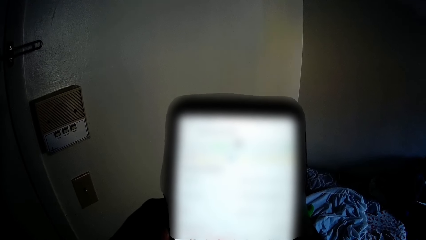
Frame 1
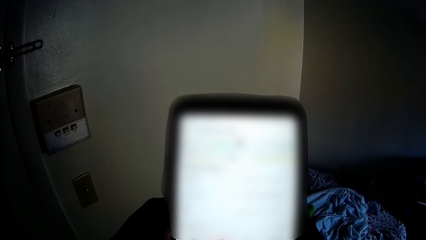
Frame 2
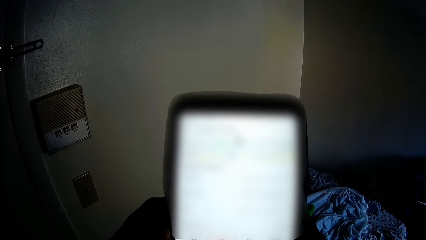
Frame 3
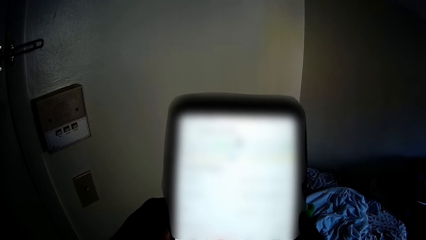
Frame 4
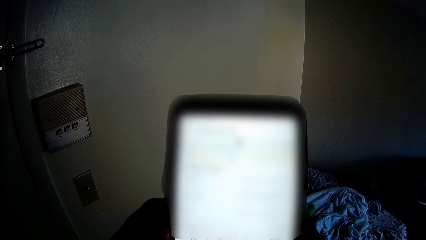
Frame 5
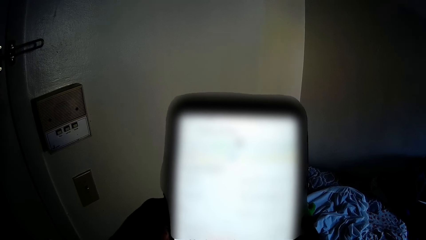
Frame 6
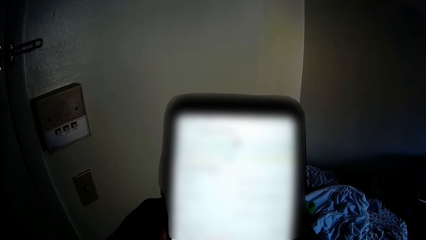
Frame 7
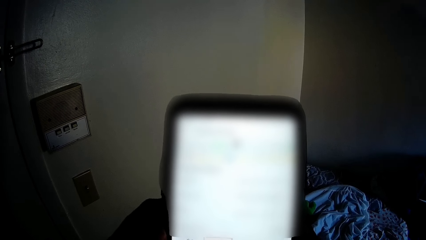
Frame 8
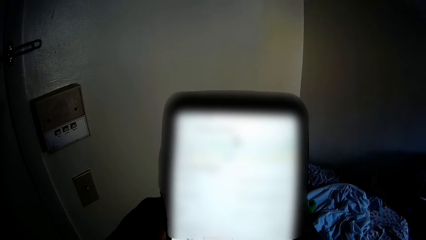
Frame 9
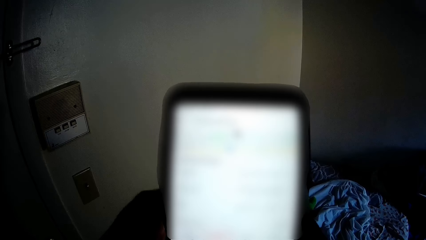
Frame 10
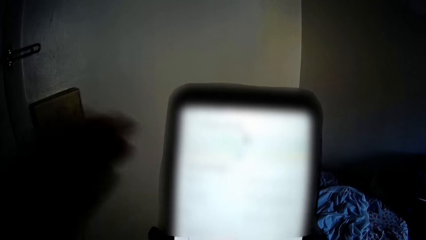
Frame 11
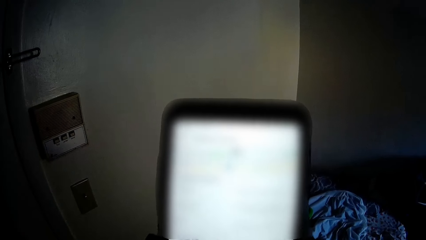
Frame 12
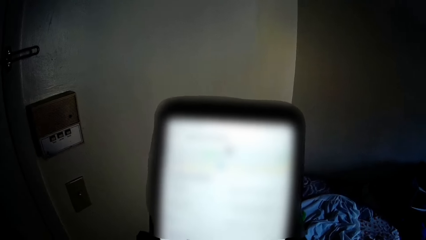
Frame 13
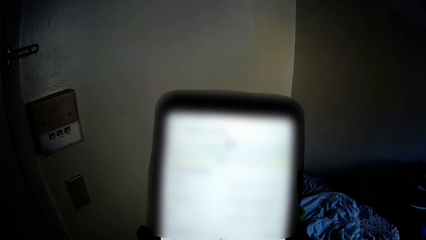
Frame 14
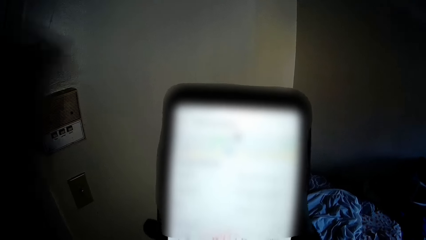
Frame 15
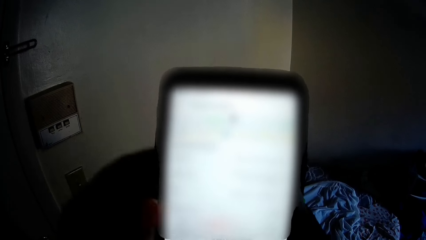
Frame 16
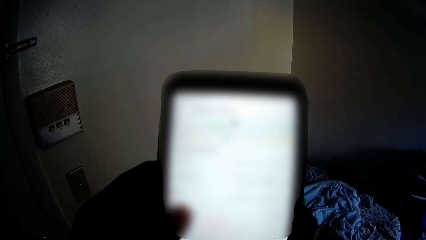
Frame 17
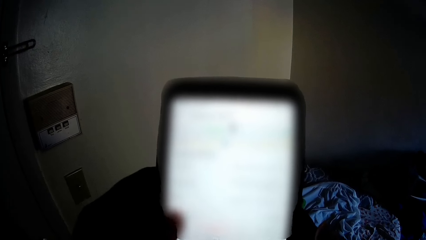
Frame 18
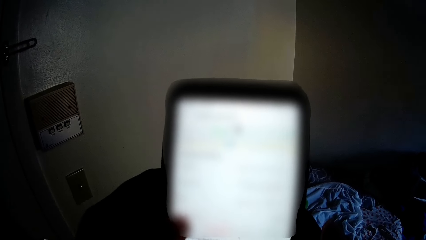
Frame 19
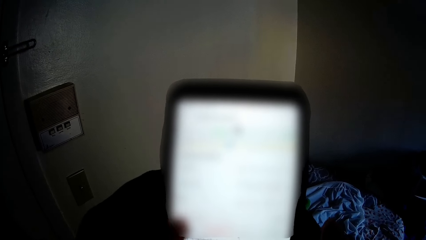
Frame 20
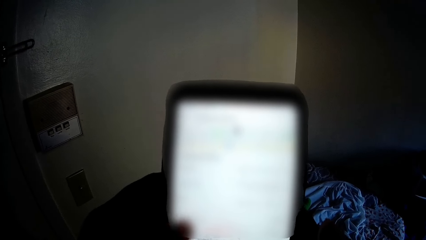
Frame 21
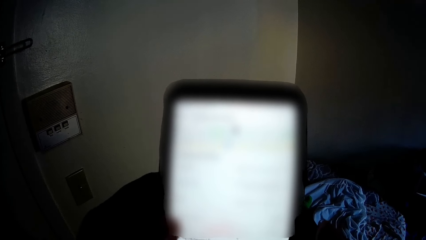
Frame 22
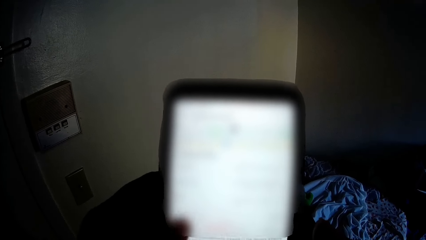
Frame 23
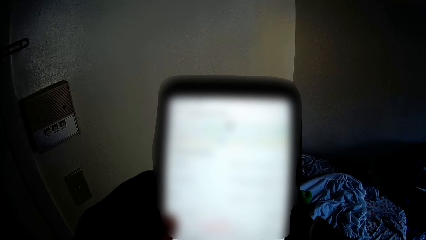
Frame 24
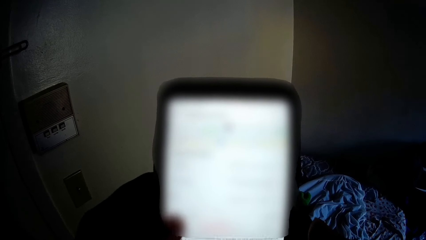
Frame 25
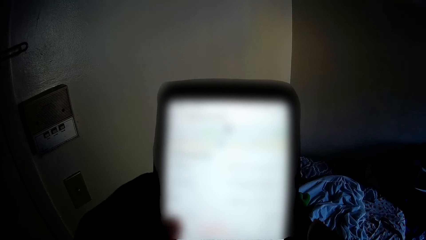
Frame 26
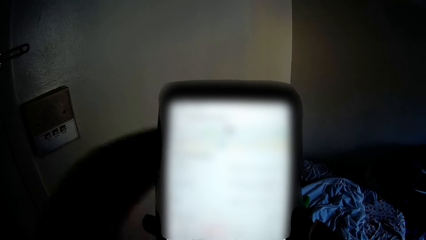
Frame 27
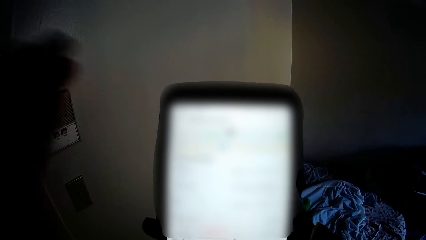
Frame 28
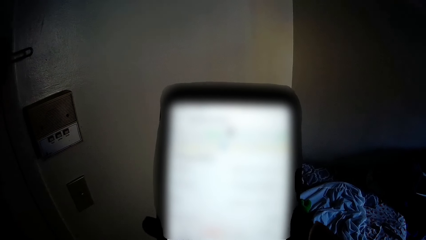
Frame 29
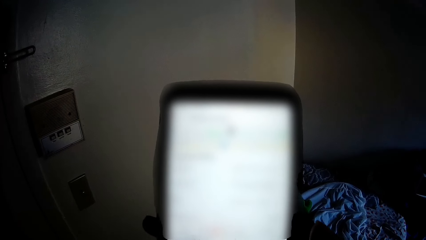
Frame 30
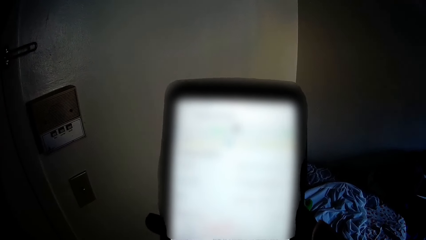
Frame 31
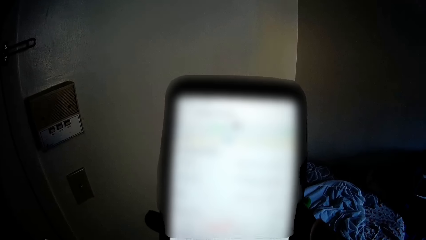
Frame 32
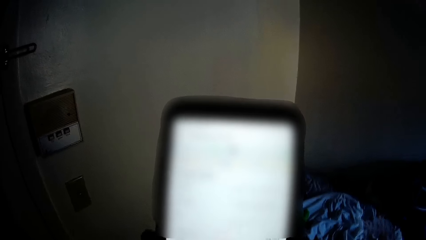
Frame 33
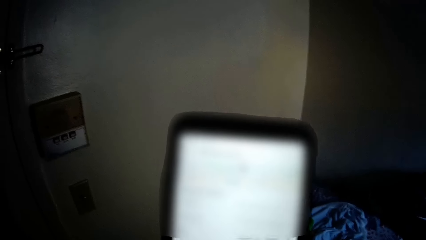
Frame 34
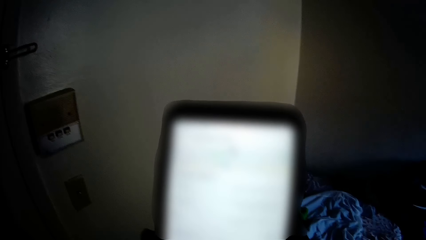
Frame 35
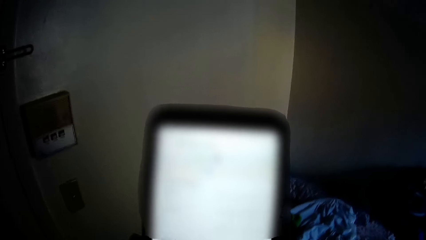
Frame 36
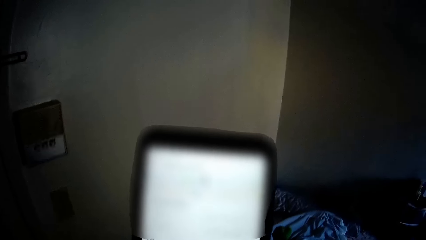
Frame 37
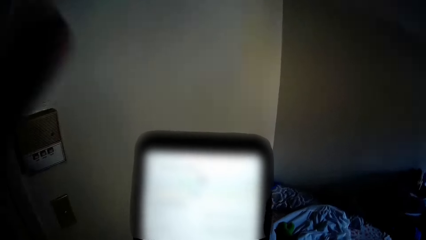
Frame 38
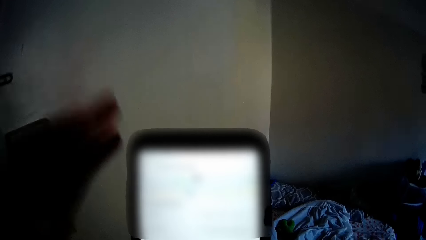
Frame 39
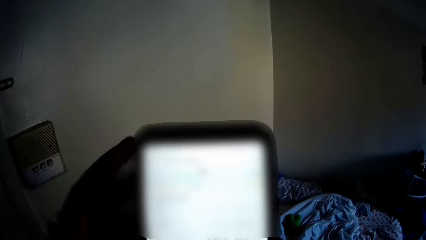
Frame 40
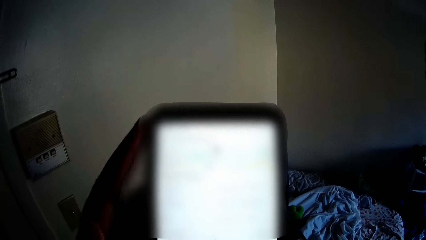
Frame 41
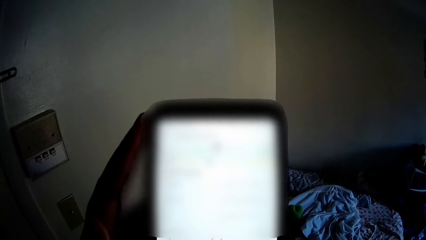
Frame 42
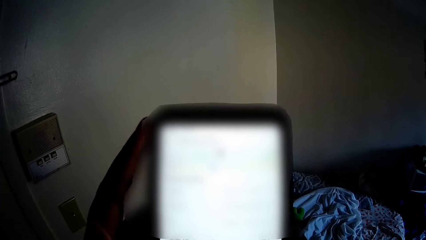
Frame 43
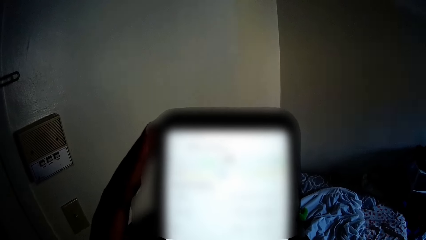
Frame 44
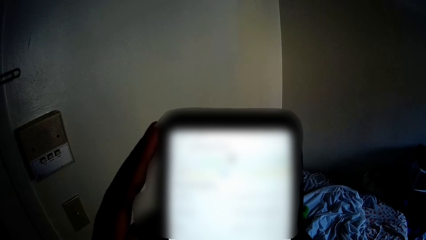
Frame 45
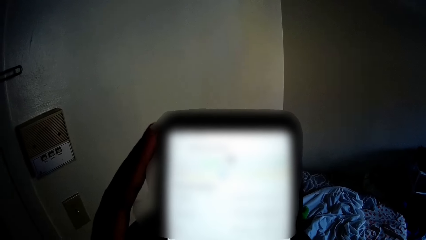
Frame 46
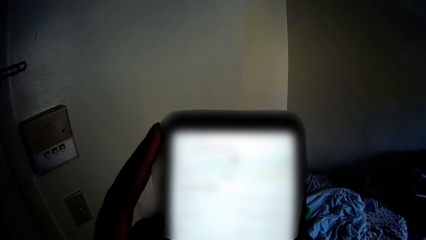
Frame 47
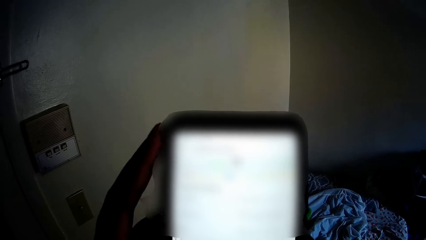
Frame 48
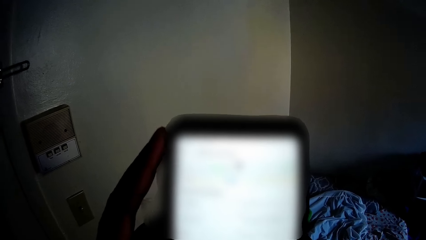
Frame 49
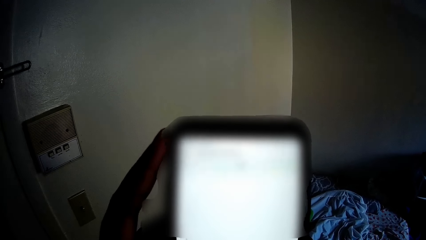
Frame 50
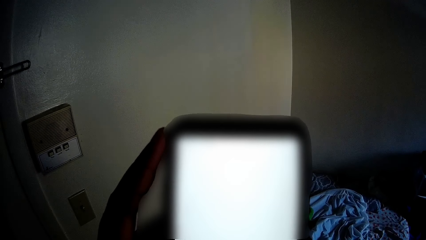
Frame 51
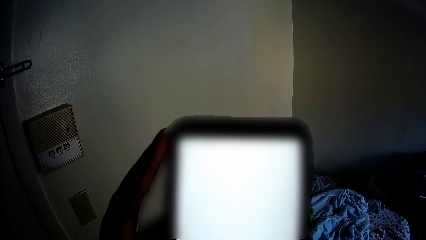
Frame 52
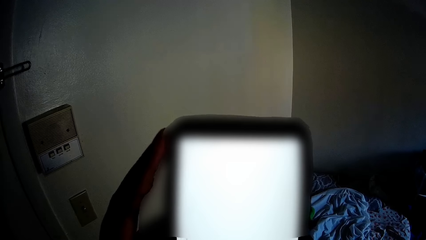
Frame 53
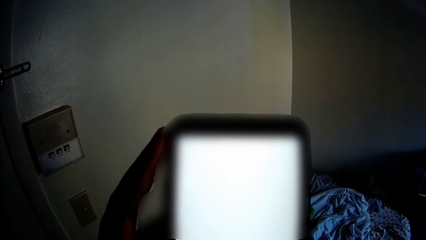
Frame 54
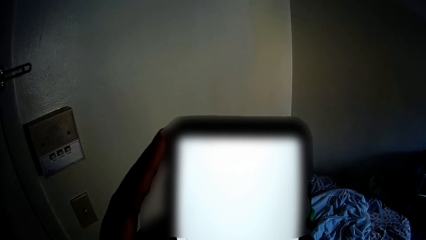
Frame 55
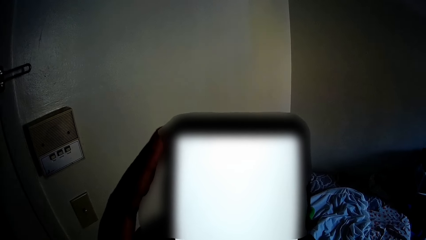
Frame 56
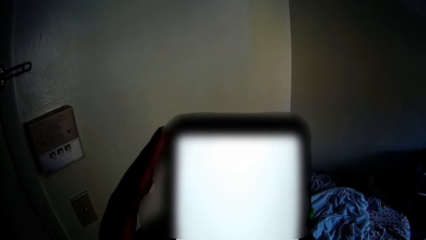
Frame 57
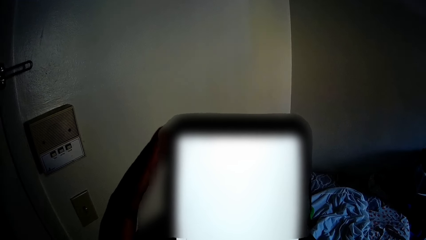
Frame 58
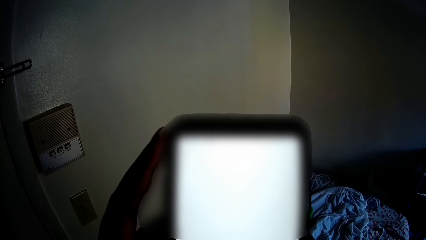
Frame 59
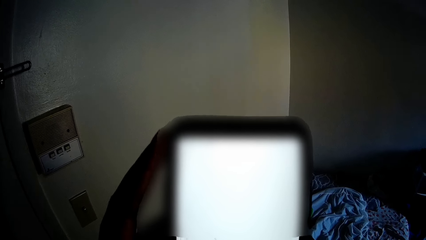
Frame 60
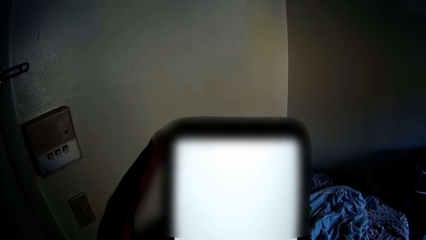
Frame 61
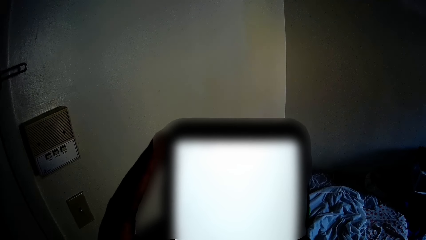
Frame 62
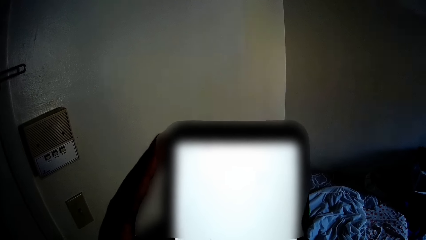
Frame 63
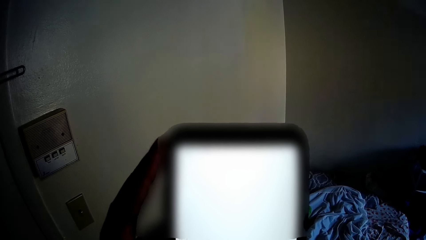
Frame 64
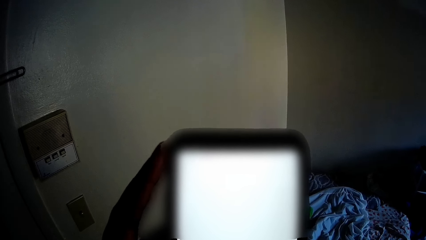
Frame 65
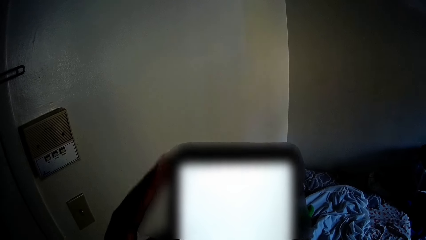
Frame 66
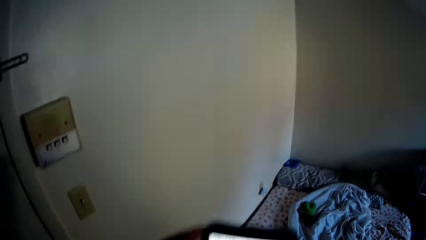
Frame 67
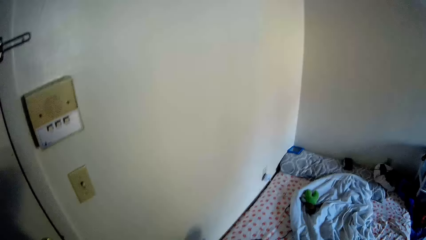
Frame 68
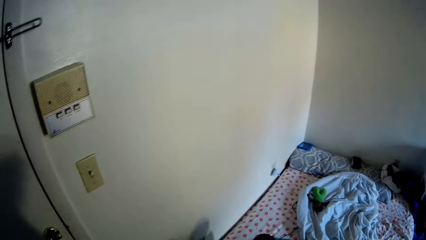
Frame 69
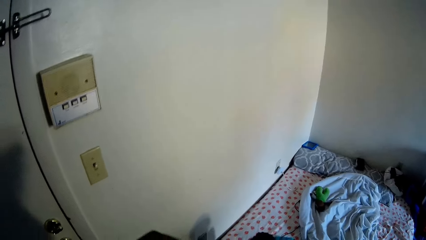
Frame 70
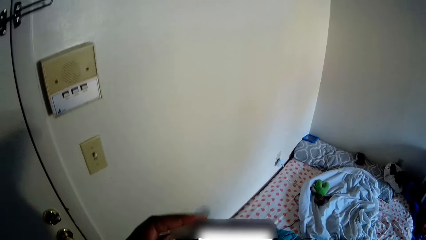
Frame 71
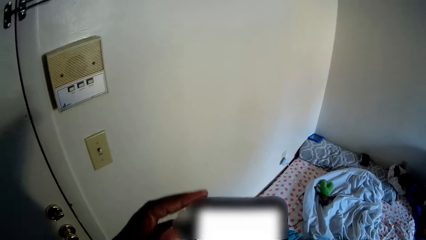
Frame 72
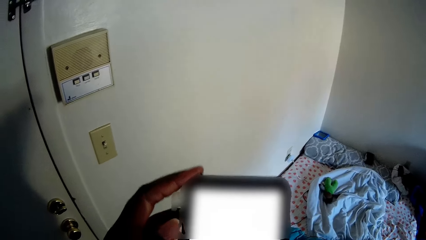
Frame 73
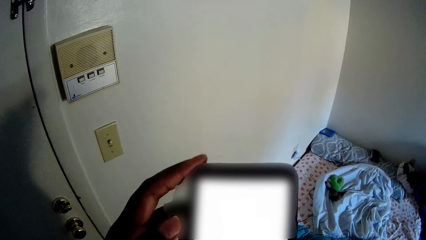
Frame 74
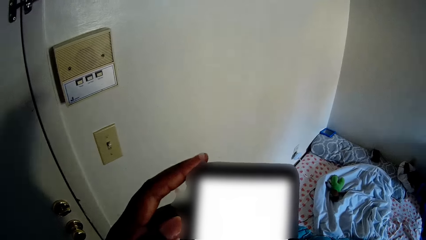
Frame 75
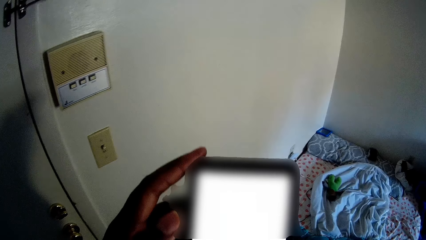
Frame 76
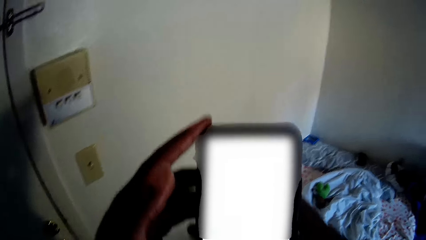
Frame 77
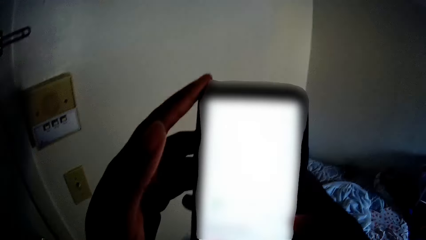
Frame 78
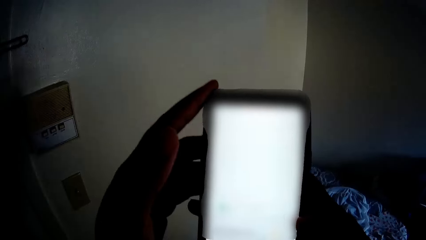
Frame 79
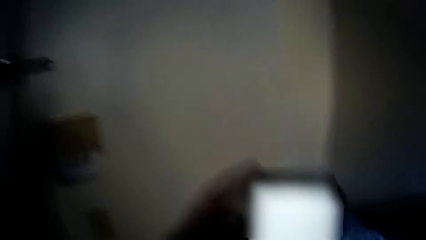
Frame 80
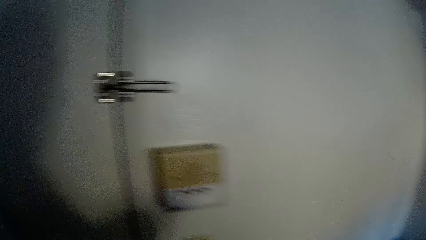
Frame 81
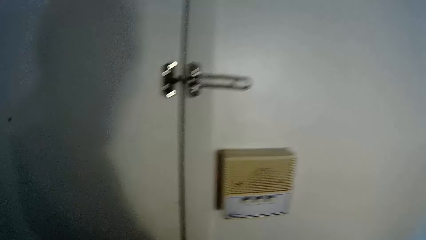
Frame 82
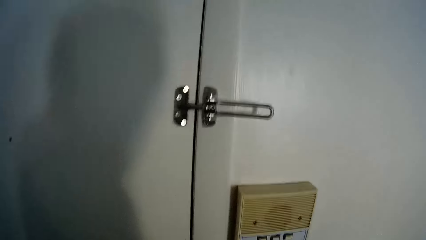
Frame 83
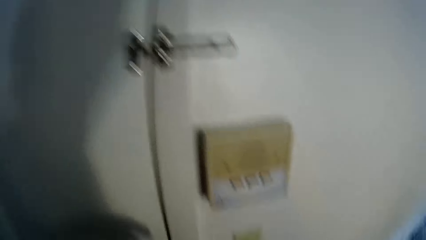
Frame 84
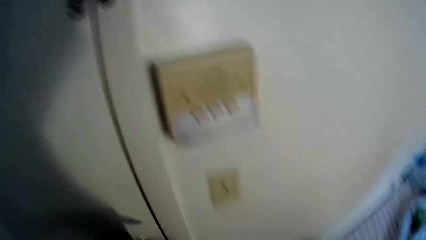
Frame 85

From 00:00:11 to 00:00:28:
The camera wearer lifts her left hand upward. She moves away from the phone. She operates the mobile phone with both hands. She talks to the child. She moves her hand away from the phone. She lifts her left hand upward. She operates the mobile phone with both hands. She moves the phone away. She lifts the phone. She lifts the phone again. She looks around.
